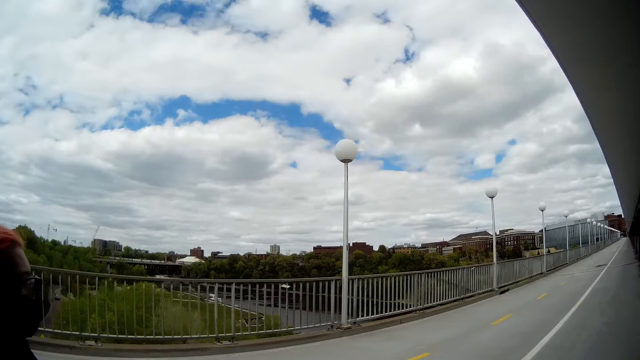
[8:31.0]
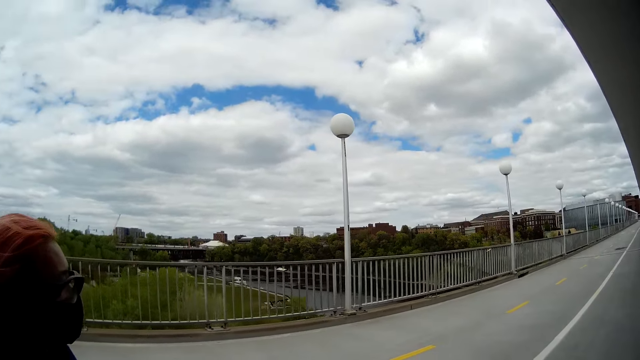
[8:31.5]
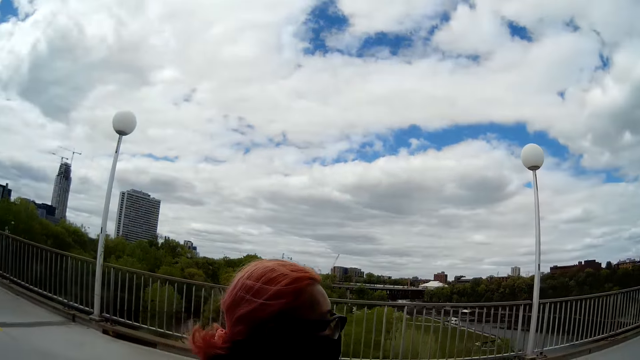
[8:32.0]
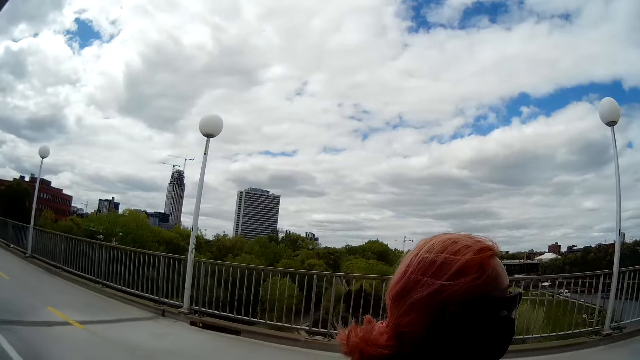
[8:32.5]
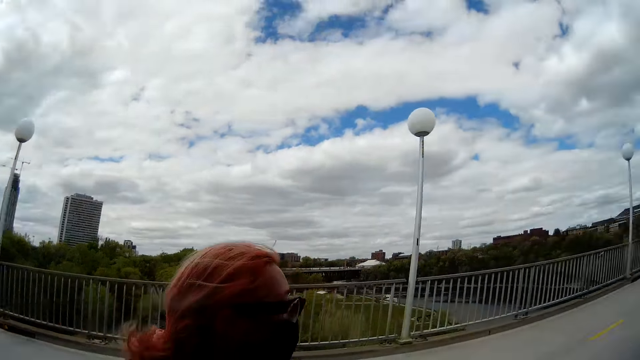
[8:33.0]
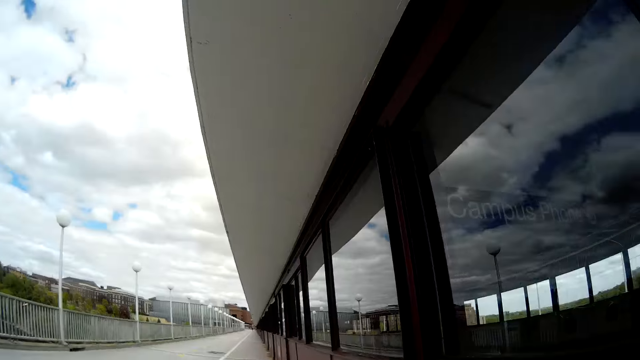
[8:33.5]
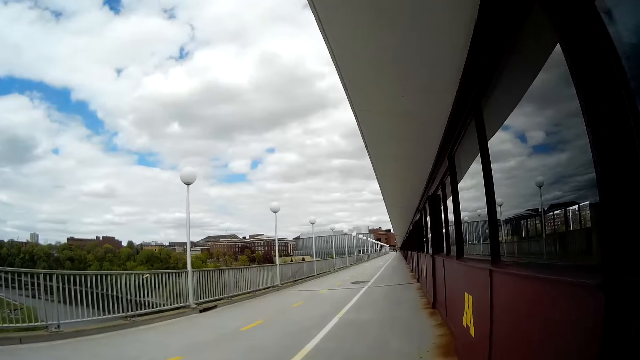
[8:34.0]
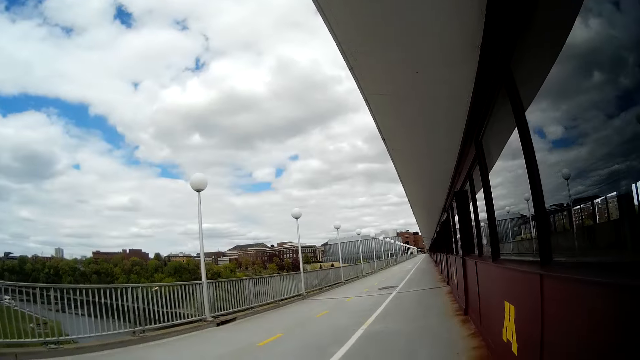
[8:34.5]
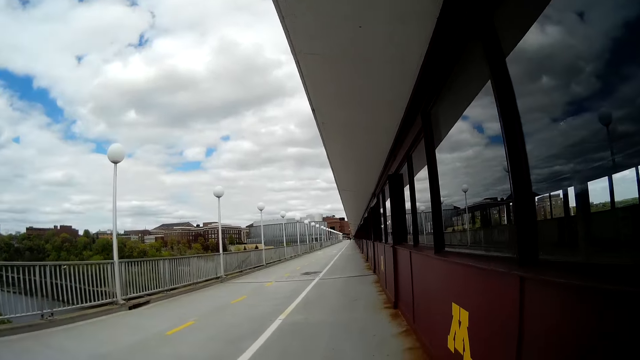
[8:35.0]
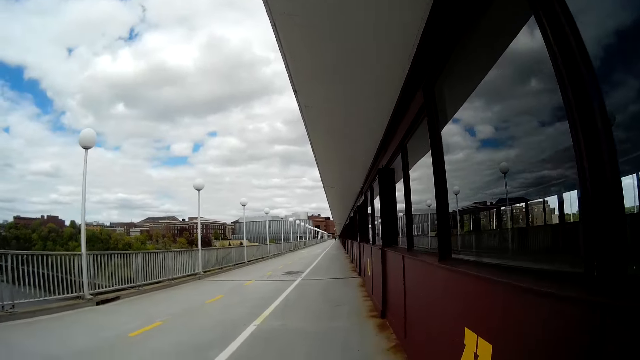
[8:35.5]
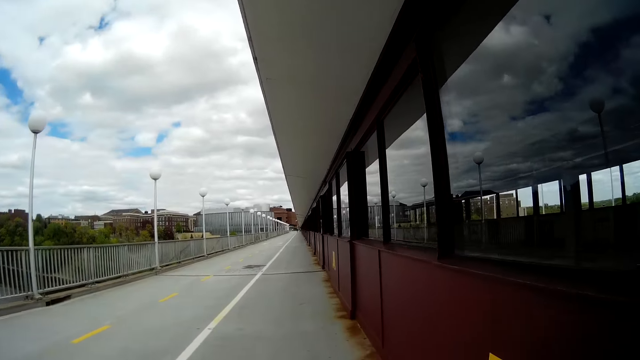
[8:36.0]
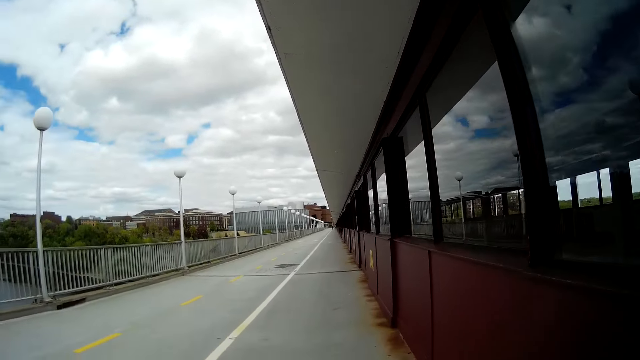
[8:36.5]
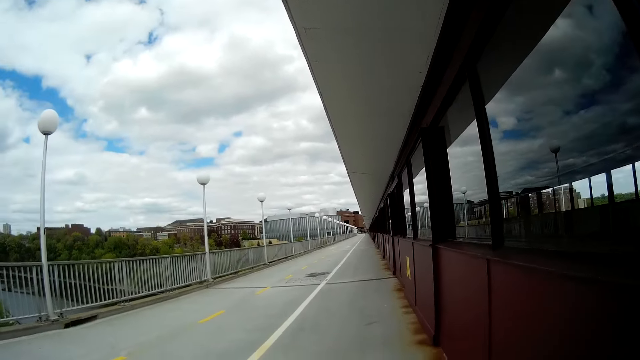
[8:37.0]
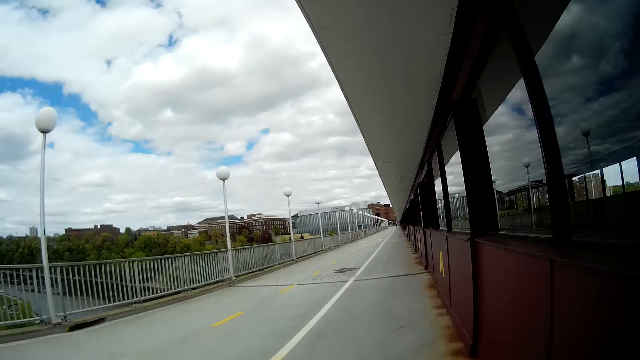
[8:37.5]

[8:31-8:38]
The camera wearer looks around.

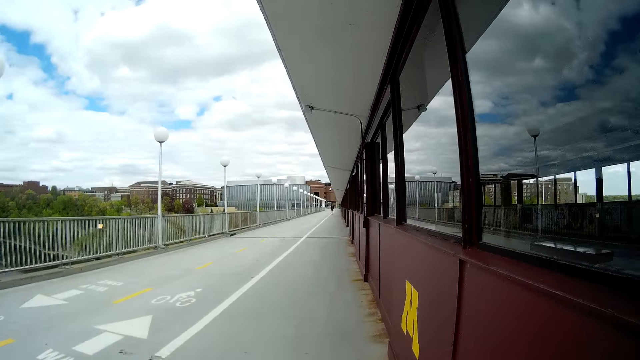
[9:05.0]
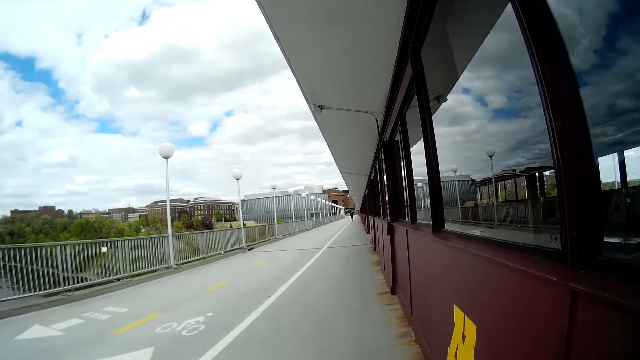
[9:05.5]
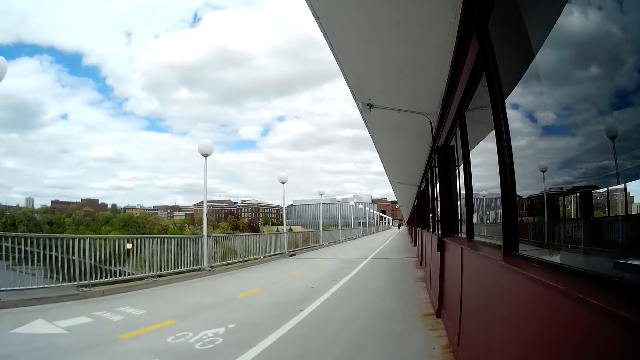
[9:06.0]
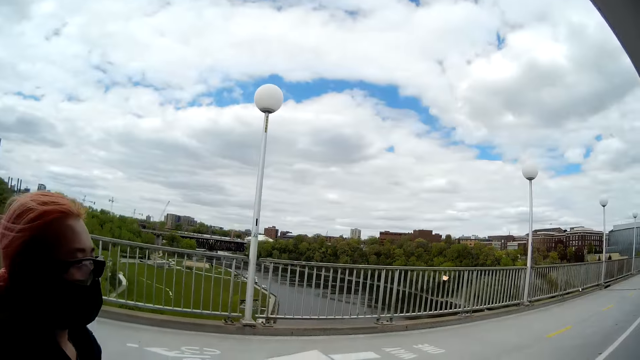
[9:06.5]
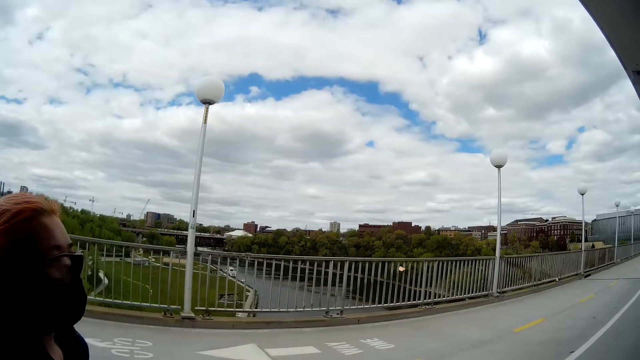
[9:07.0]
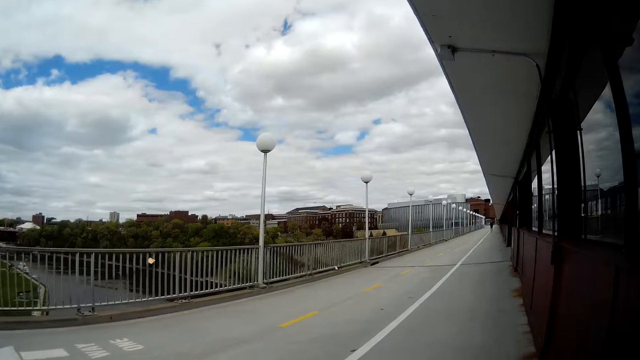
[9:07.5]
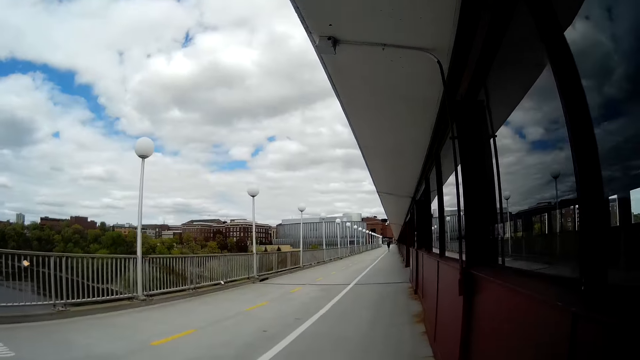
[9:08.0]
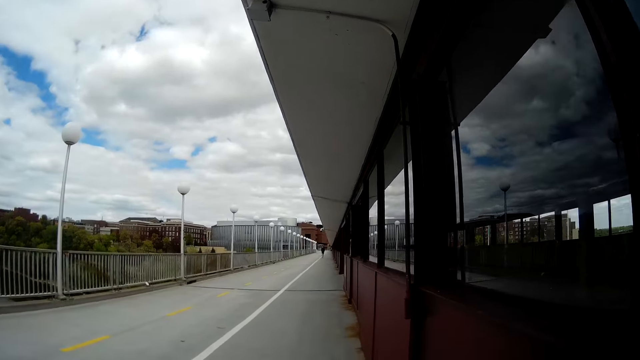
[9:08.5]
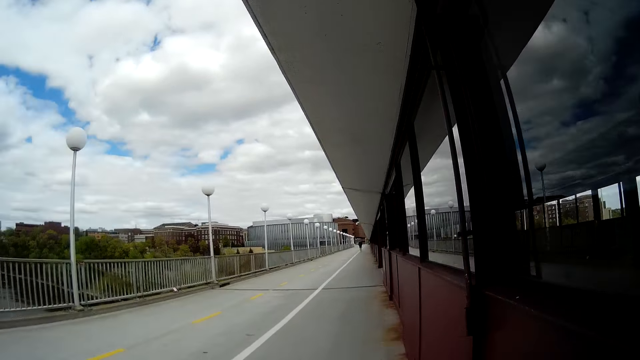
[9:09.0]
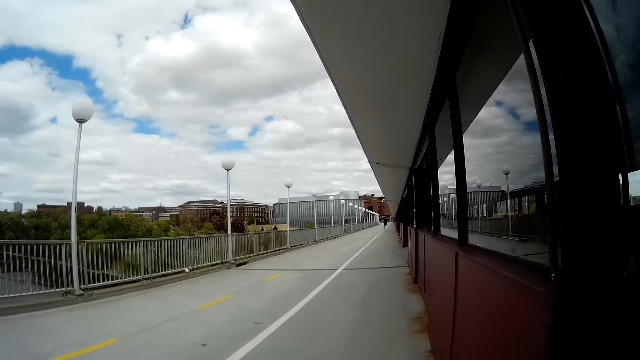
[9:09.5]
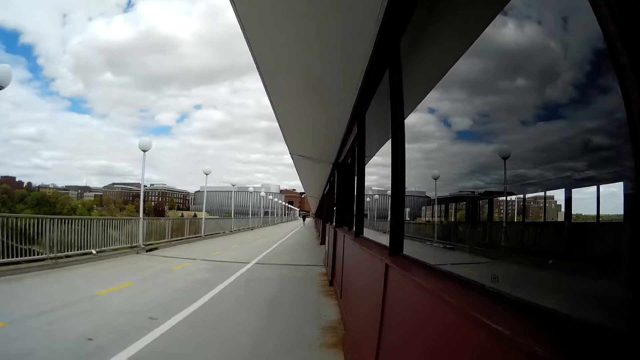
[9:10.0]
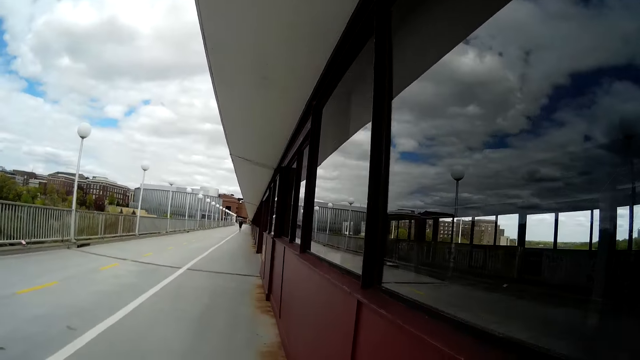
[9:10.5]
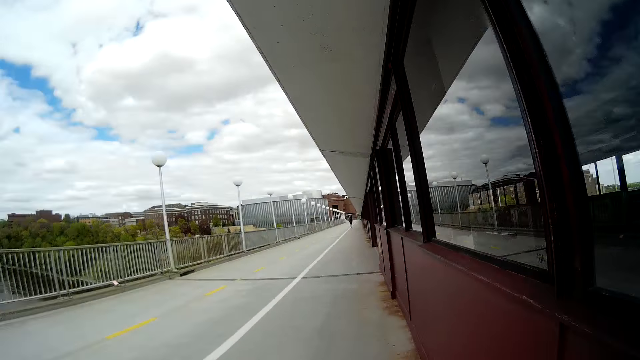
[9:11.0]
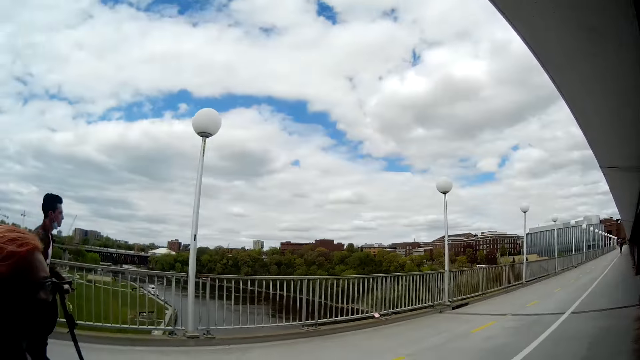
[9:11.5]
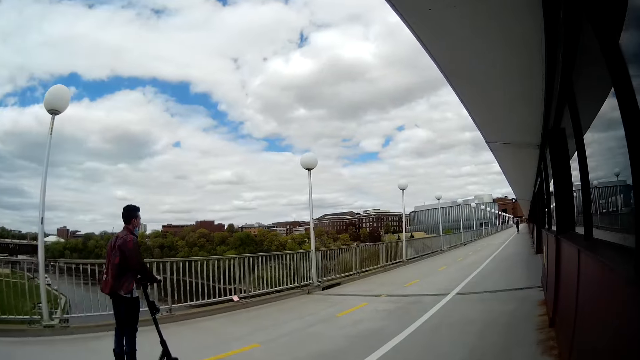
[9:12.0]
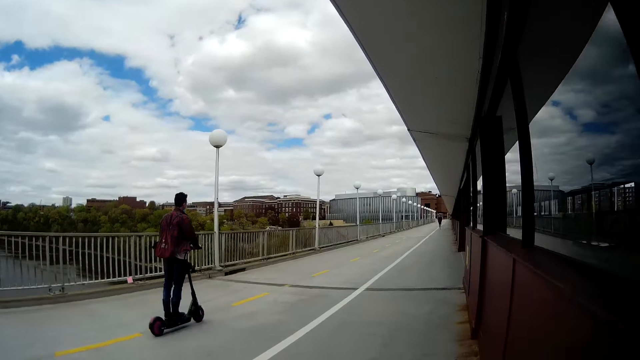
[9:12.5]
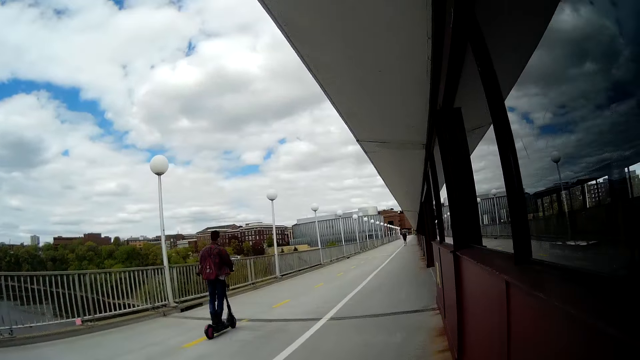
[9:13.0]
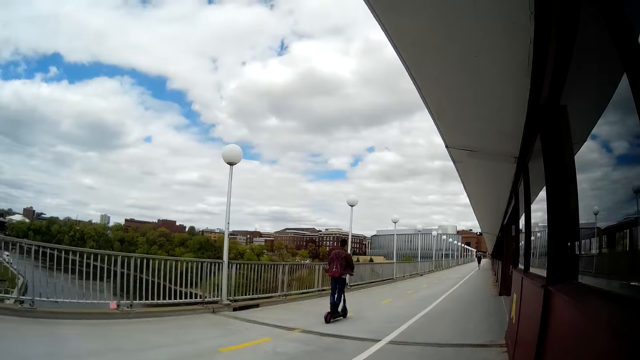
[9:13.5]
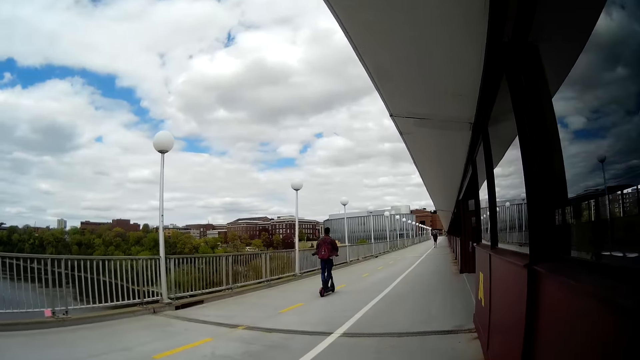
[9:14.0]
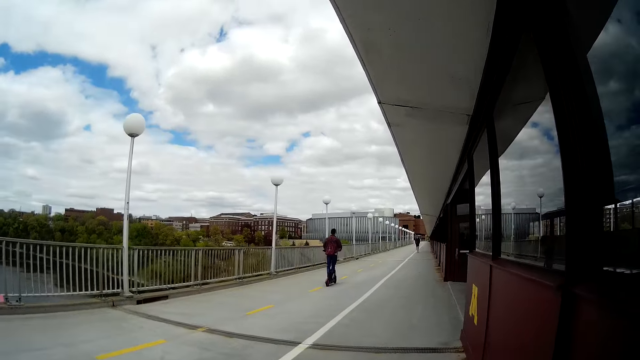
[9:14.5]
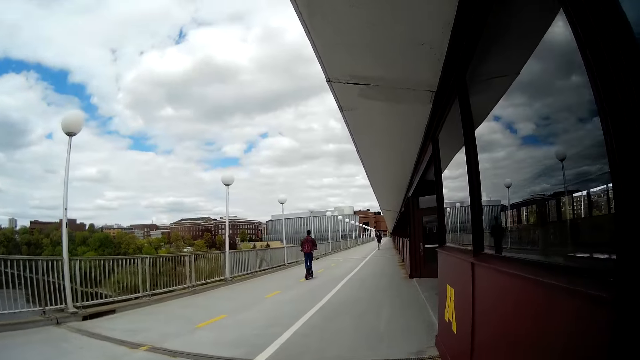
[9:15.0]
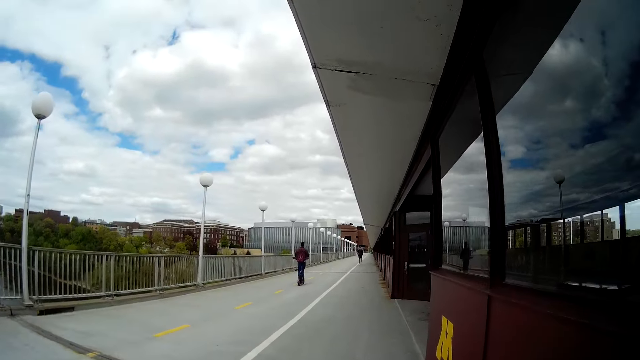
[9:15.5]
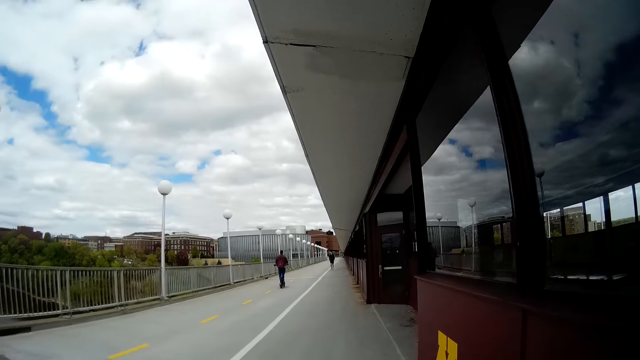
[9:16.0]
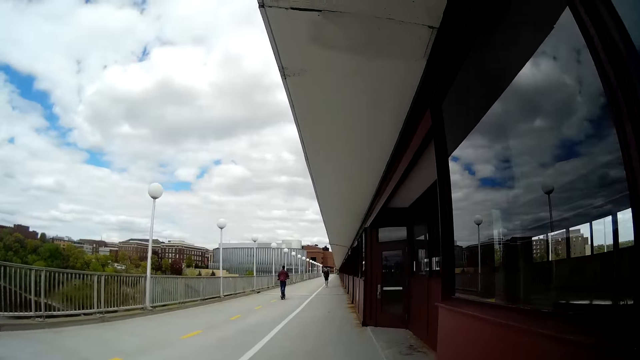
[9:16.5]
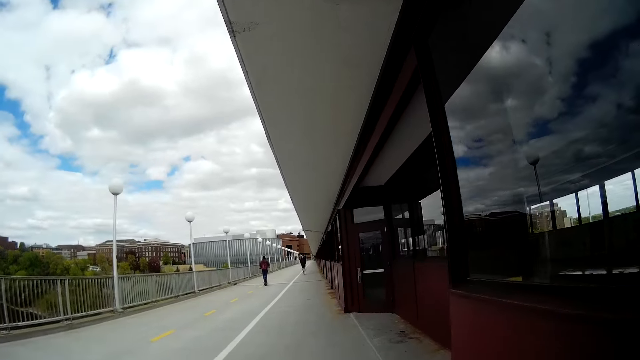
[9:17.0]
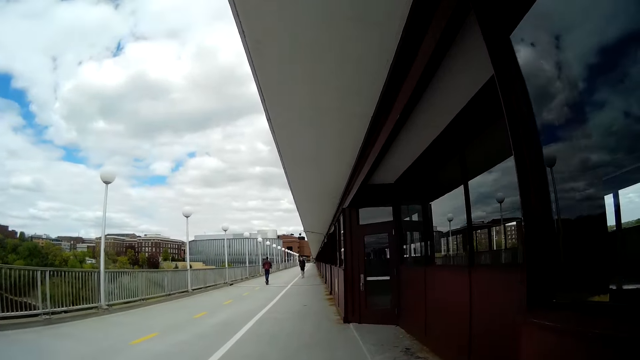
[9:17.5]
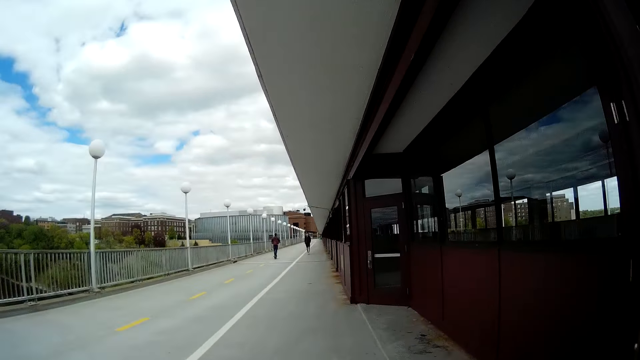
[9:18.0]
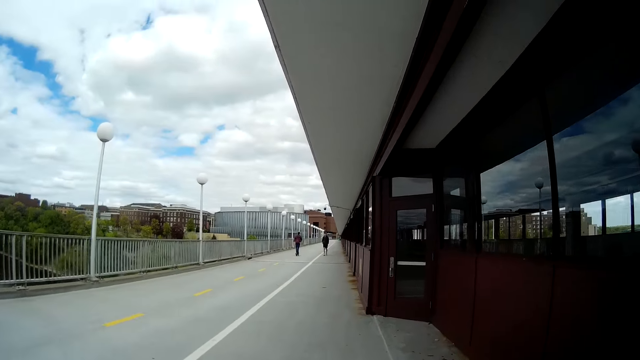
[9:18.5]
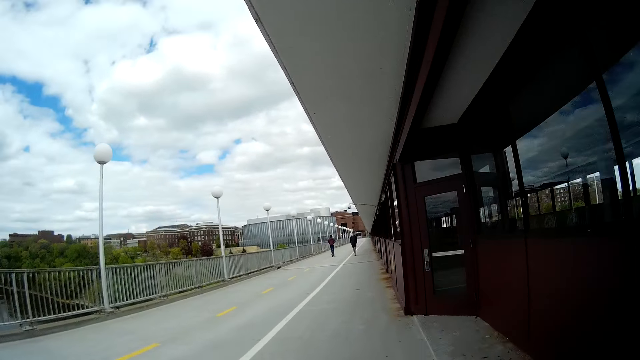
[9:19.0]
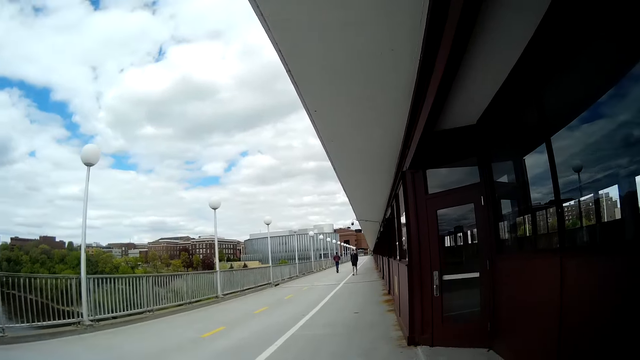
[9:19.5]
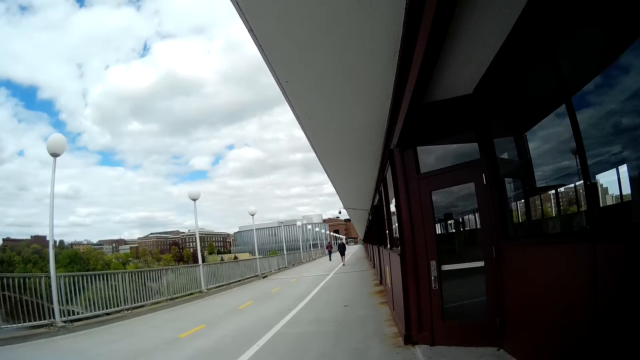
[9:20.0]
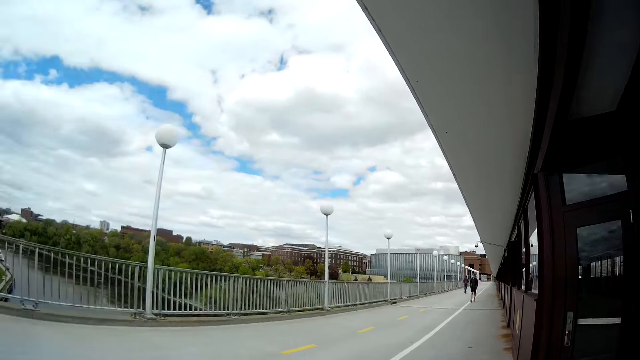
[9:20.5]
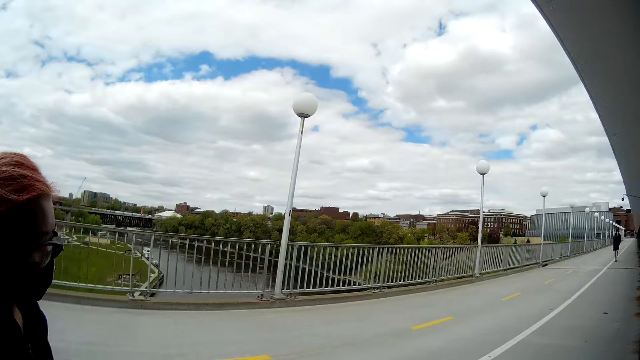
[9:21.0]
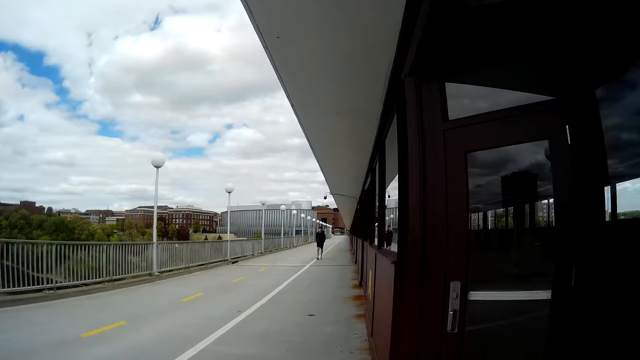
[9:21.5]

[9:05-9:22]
The camera wearer talks to a woman. A man skates past the camera wearer. Another man walks towards the camera wearer.
